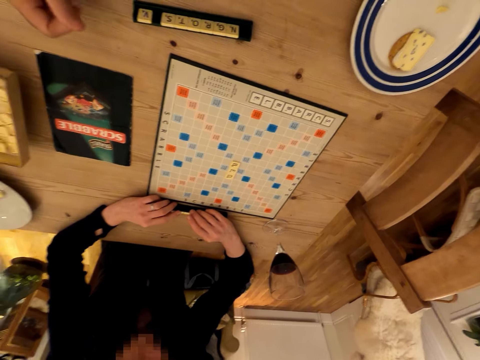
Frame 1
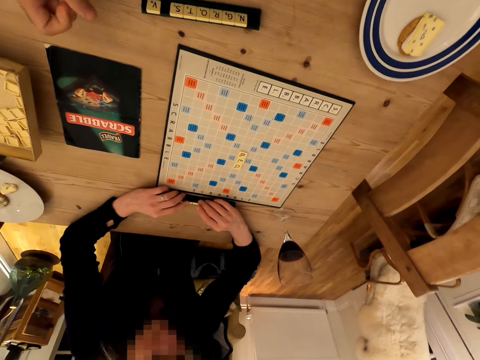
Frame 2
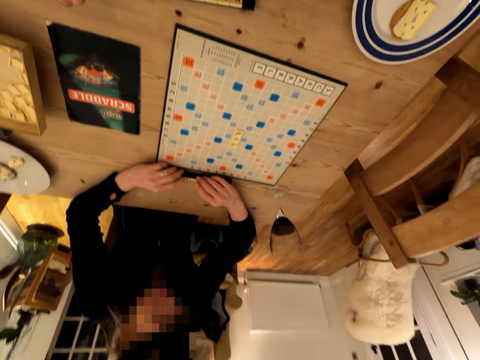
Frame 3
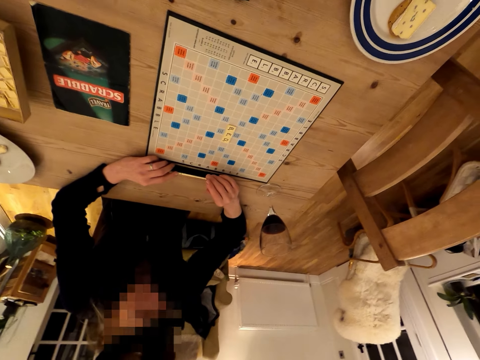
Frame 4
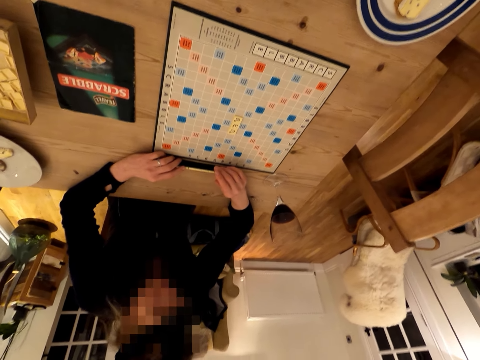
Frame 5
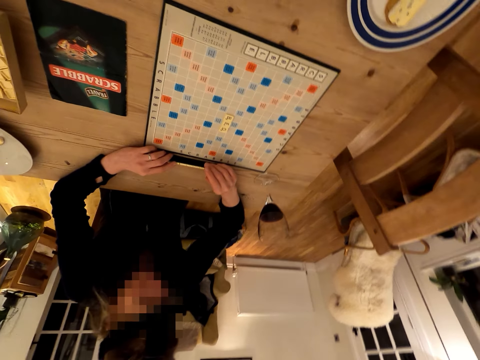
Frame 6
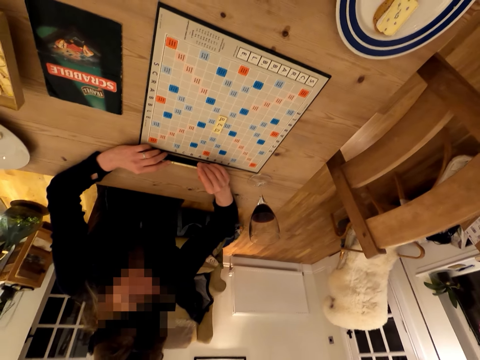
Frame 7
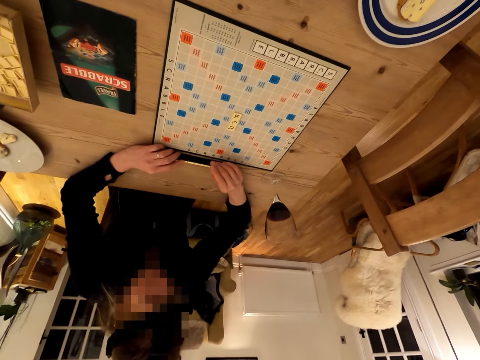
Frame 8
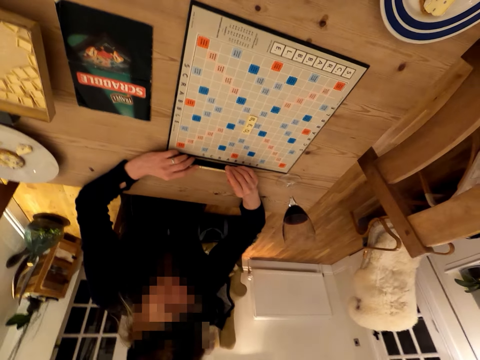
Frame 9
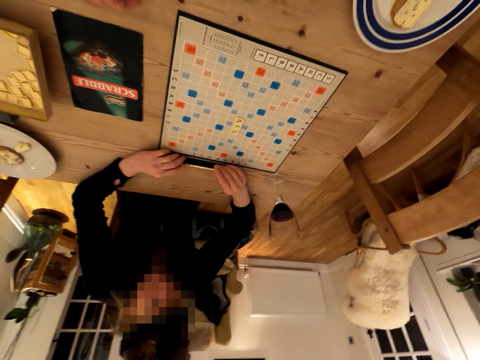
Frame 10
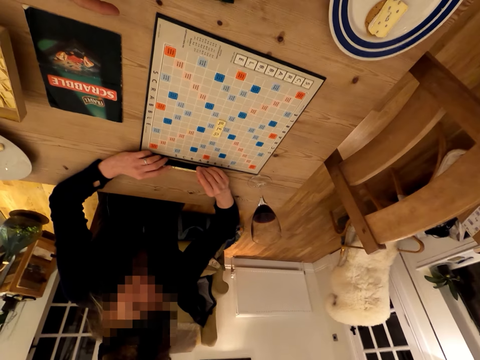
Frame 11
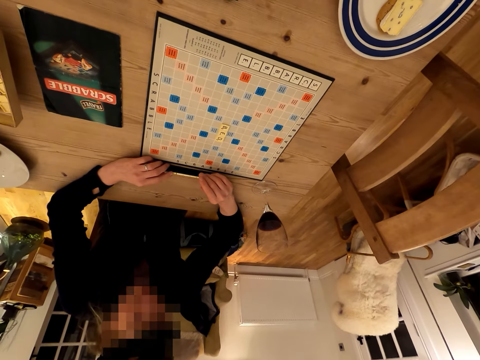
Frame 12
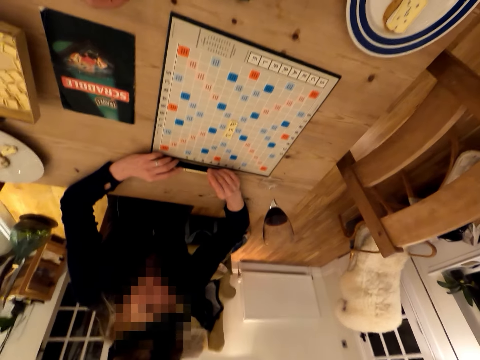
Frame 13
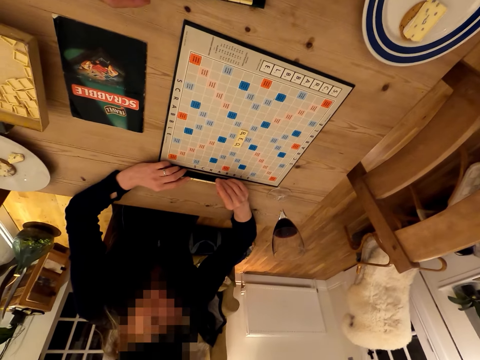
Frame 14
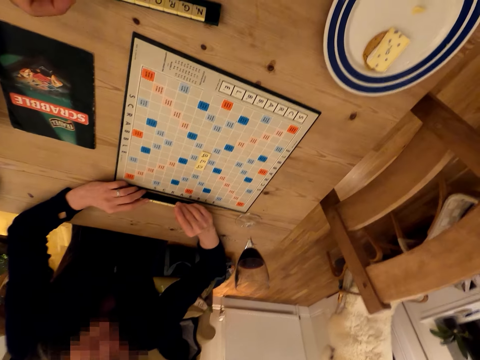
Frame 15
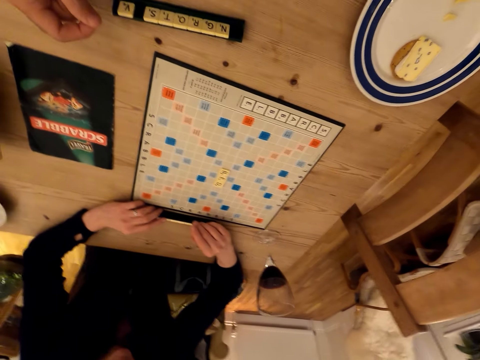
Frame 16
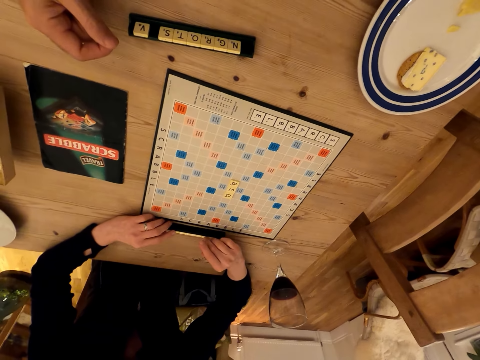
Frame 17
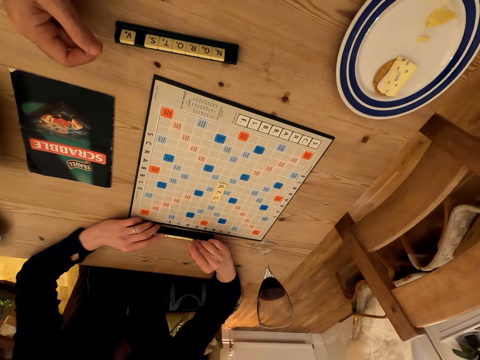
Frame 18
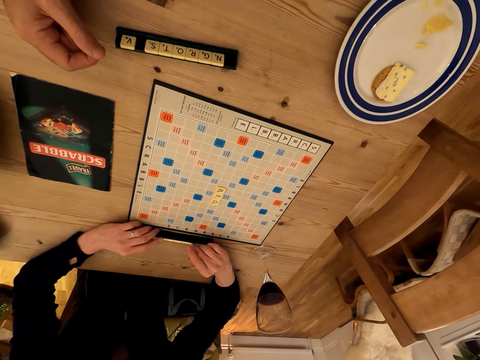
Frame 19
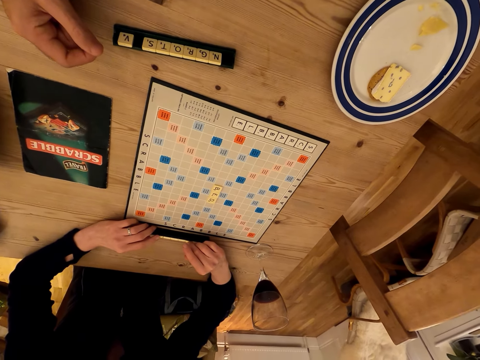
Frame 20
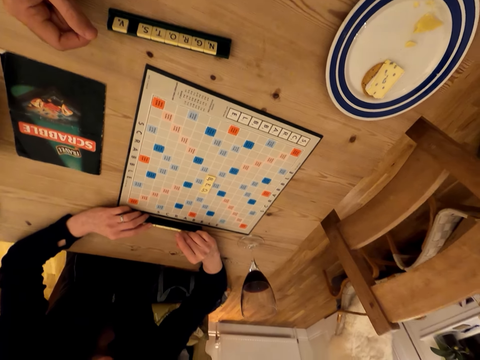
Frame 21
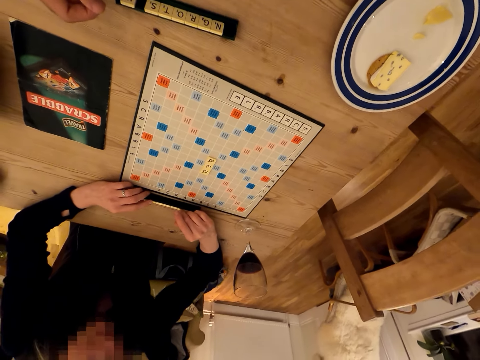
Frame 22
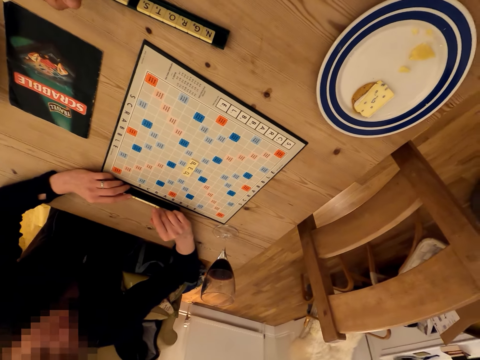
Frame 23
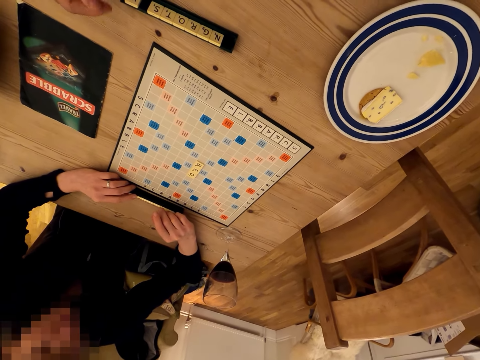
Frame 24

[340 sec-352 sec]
A woman moves her hands. The camera wearer looks around.

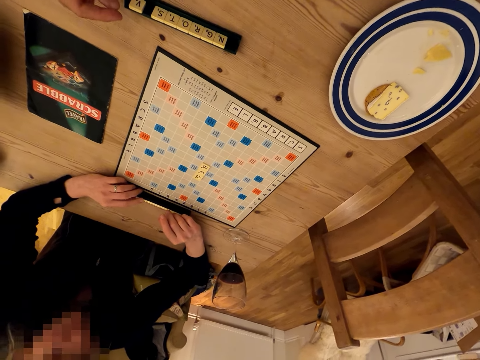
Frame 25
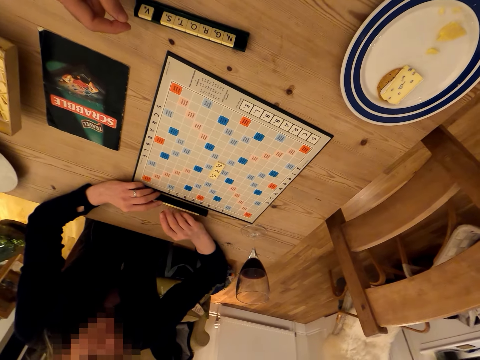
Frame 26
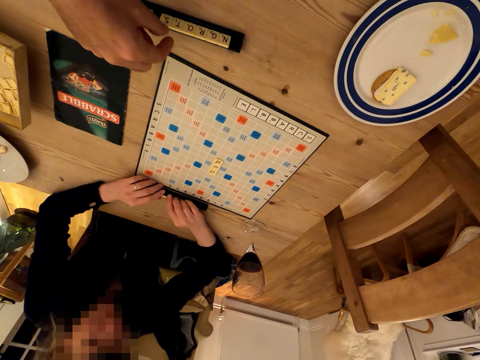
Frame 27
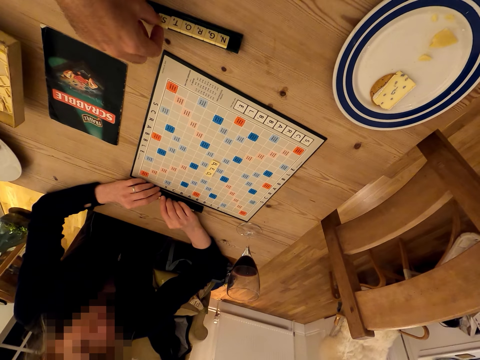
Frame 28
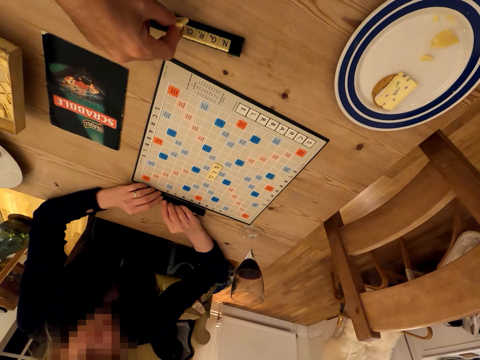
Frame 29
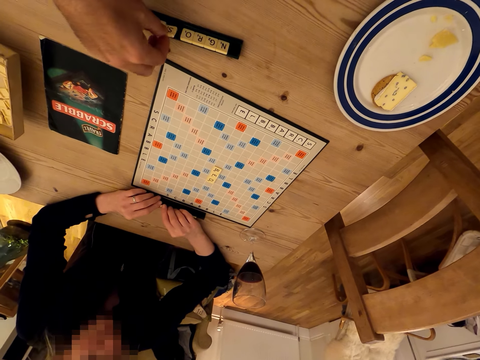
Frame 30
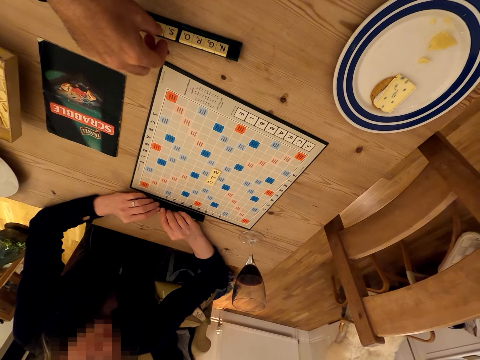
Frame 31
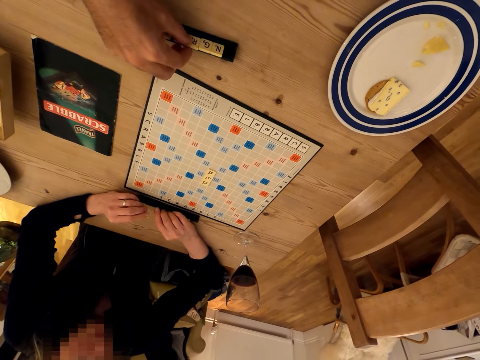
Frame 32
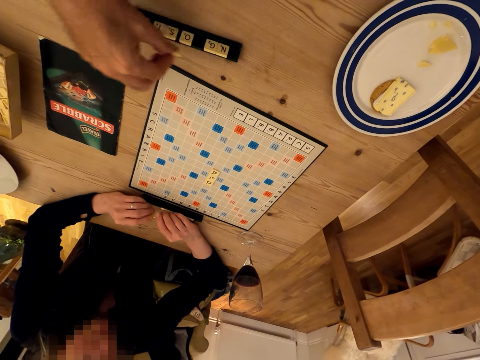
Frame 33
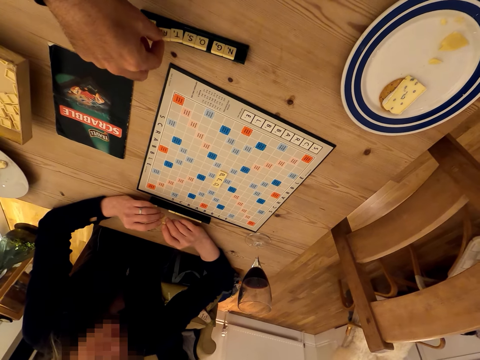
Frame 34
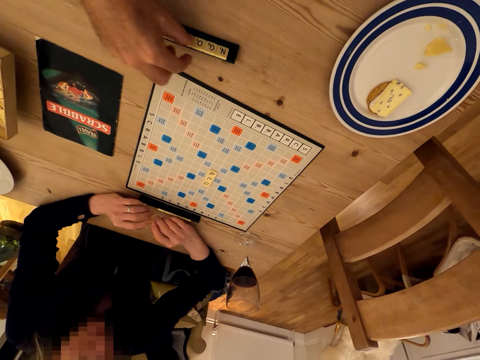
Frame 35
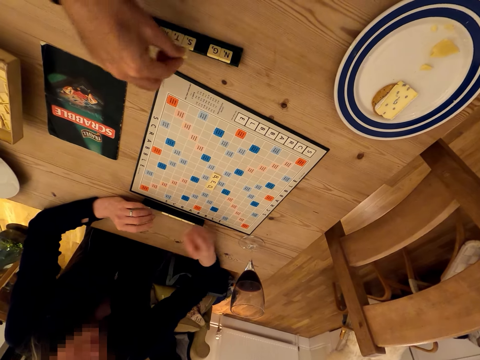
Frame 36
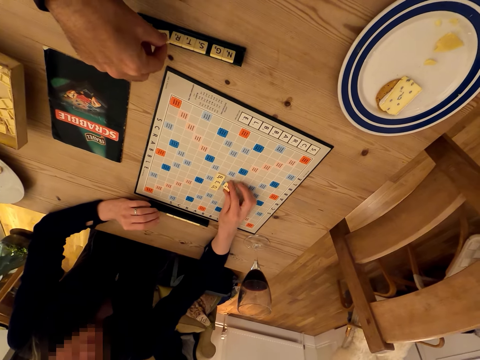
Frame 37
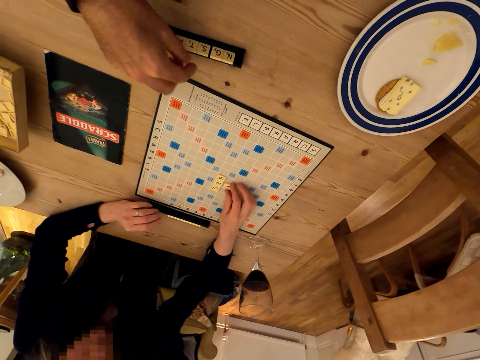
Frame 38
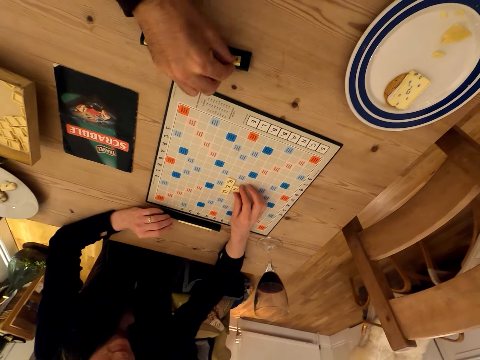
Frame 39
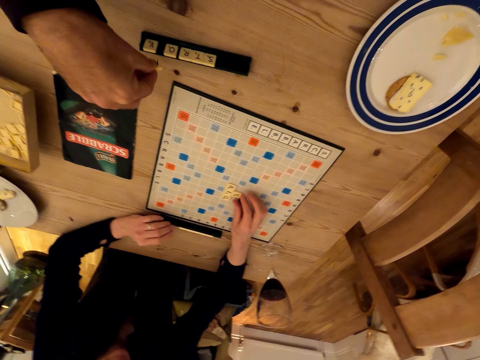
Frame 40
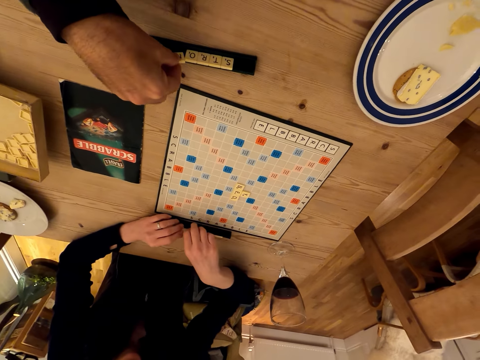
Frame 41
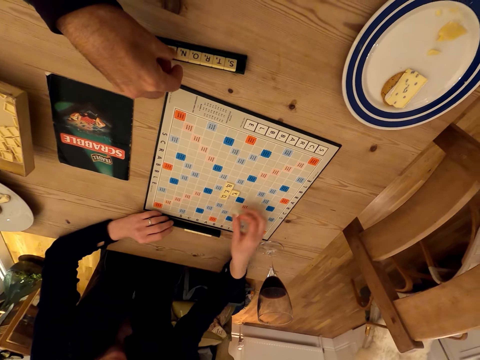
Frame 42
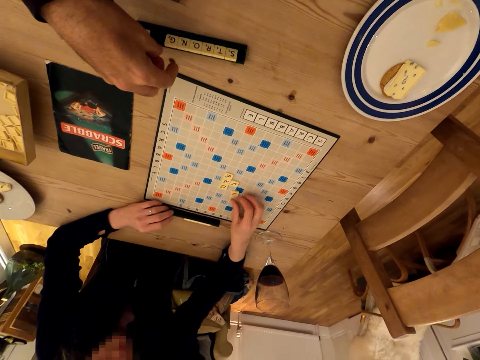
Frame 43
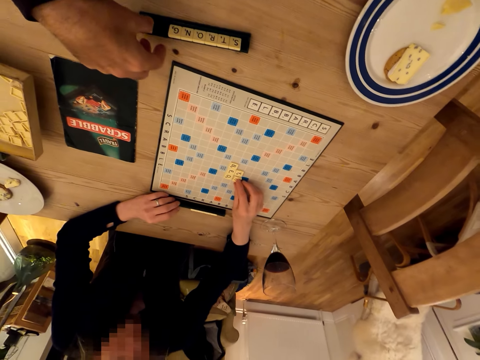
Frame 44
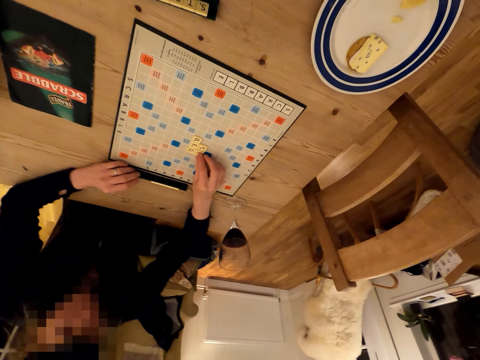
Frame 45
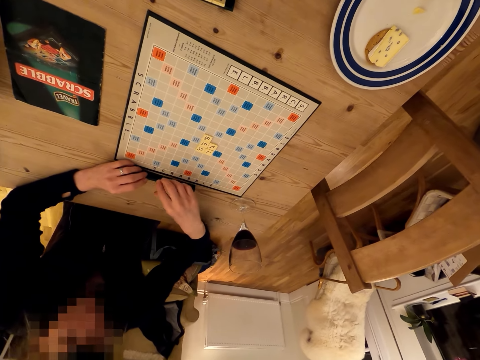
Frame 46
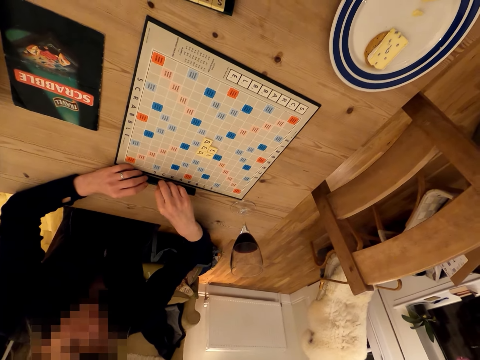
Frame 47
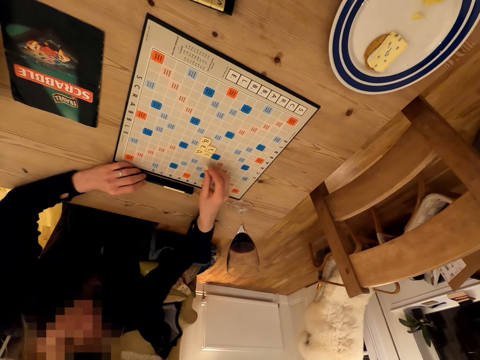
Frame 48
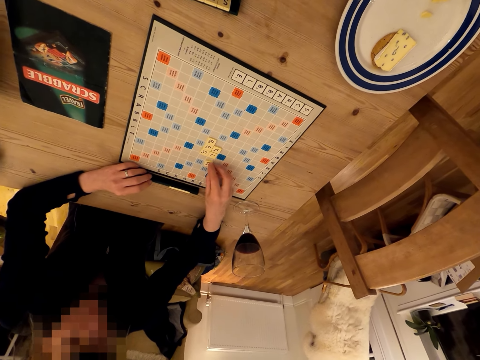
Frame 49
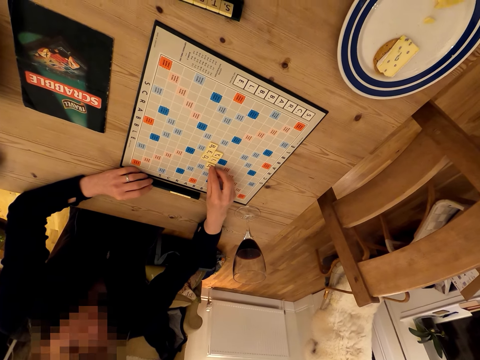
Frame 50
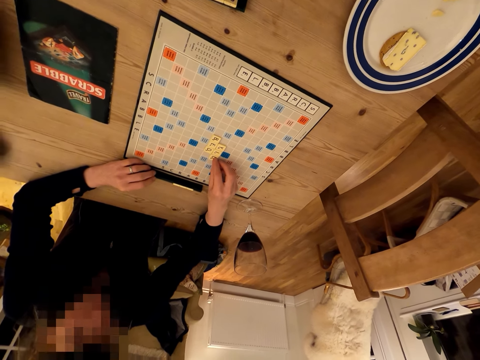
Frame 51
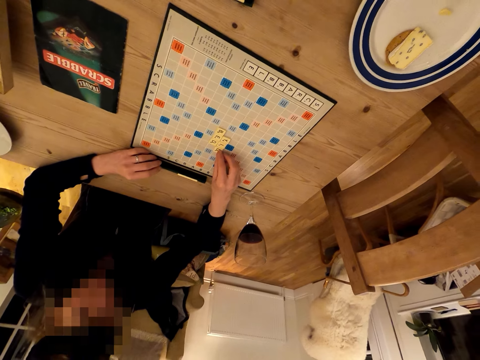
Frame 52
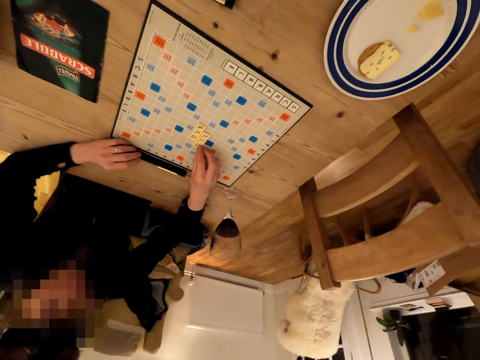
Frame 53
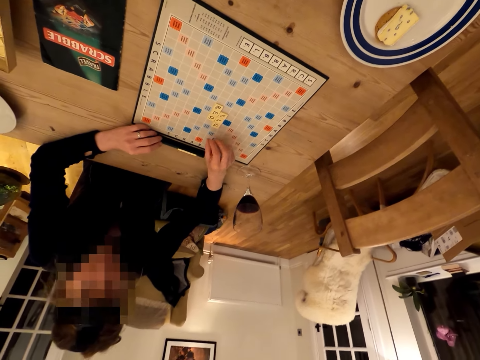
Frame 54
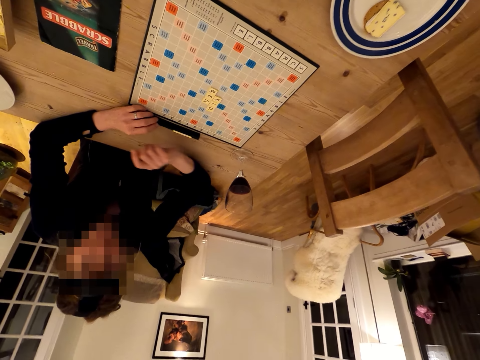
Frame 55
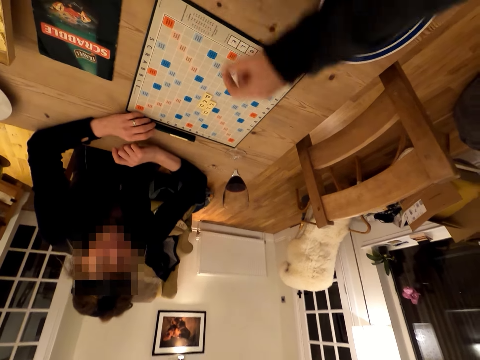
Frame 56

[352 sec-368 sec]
The camera wearer picks up Scrabble letters. They fix a Carcassonne puzzle. They touch the Scrabble letters. A woman fixes the Carcassonne puzzle. The woman plays a Scrabble game.
